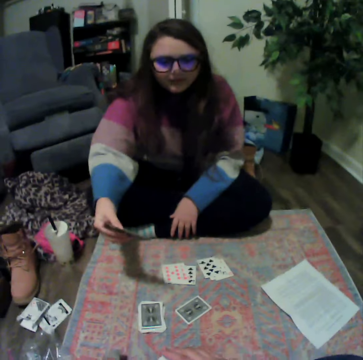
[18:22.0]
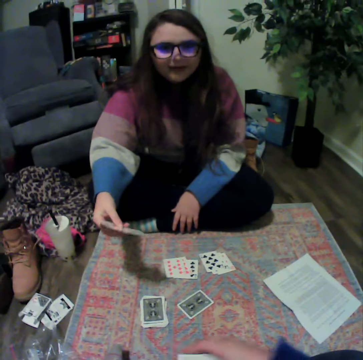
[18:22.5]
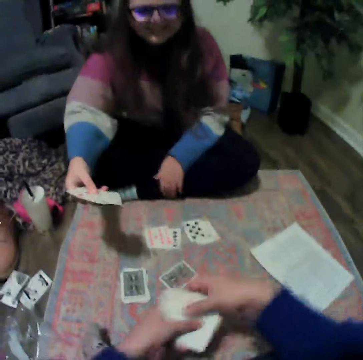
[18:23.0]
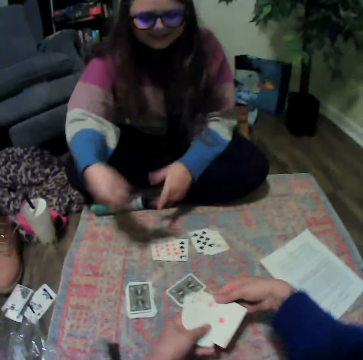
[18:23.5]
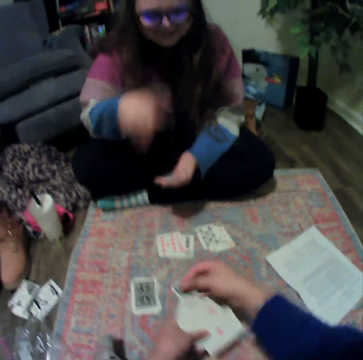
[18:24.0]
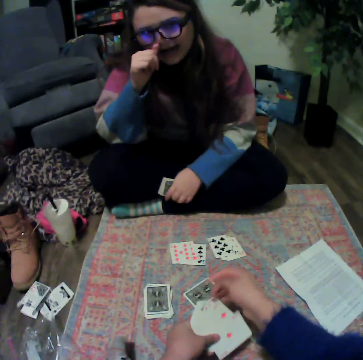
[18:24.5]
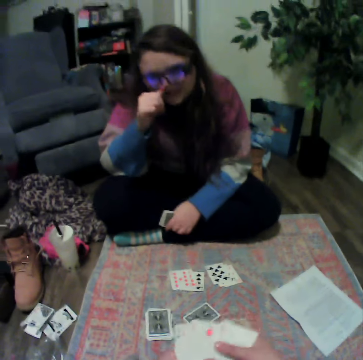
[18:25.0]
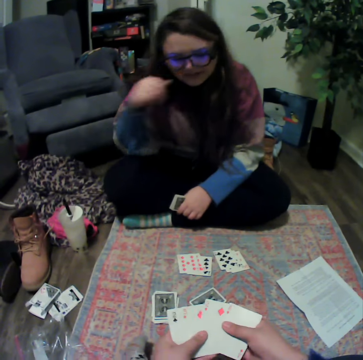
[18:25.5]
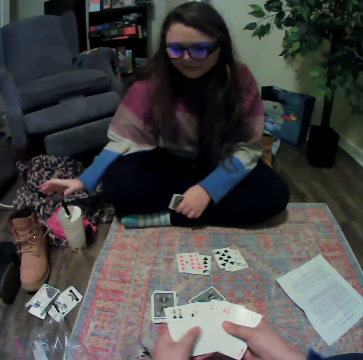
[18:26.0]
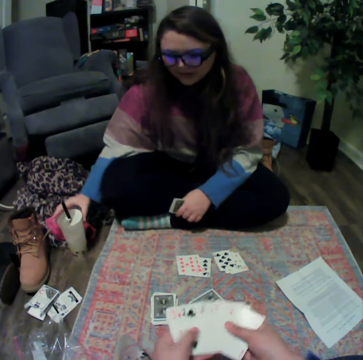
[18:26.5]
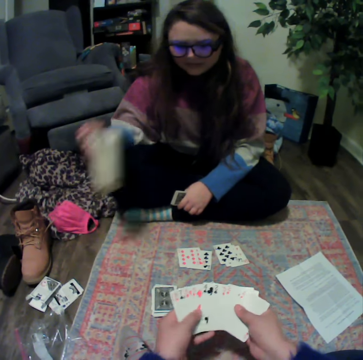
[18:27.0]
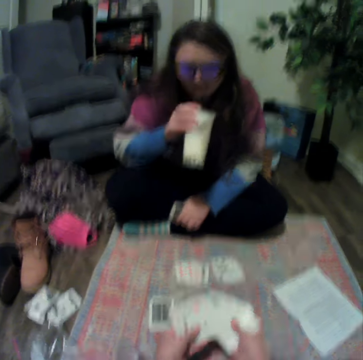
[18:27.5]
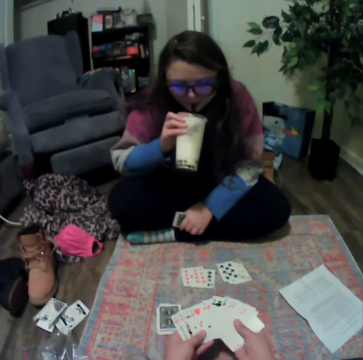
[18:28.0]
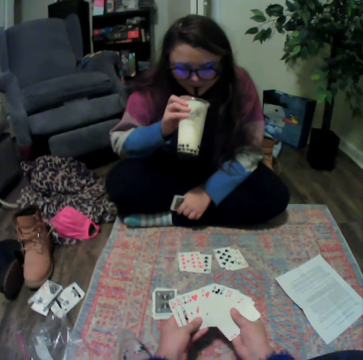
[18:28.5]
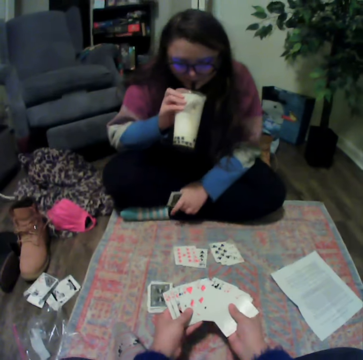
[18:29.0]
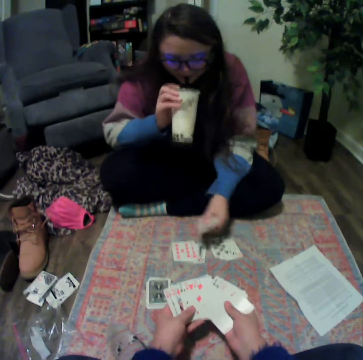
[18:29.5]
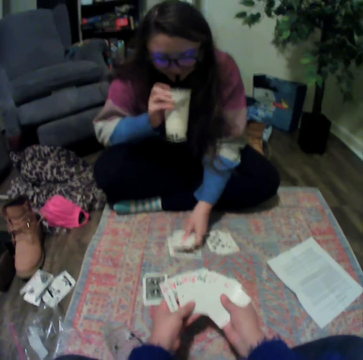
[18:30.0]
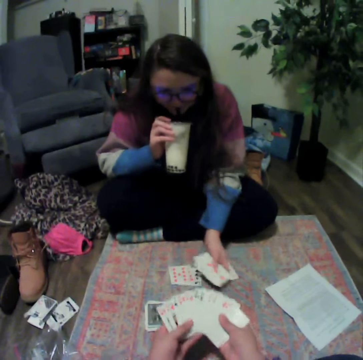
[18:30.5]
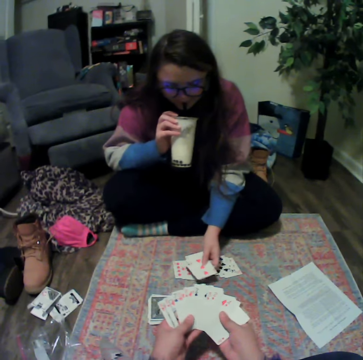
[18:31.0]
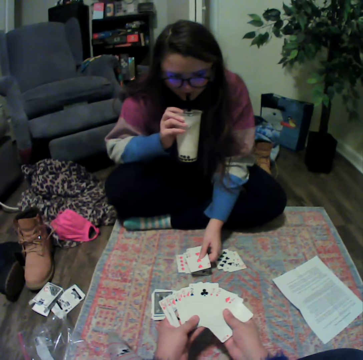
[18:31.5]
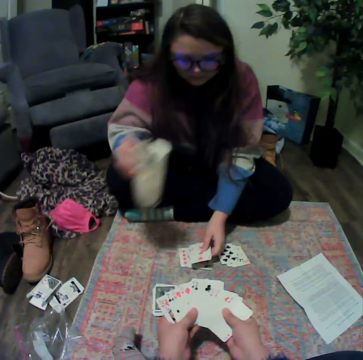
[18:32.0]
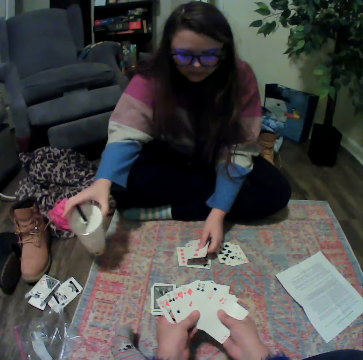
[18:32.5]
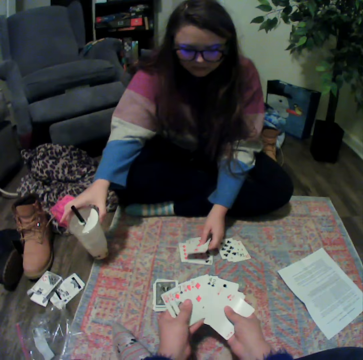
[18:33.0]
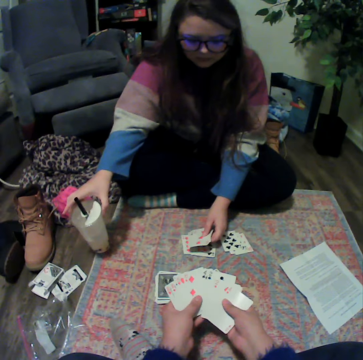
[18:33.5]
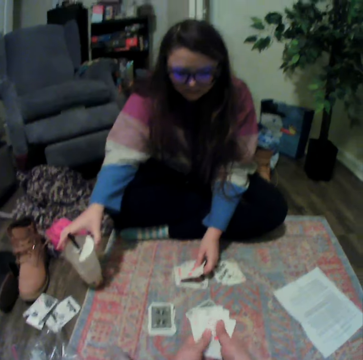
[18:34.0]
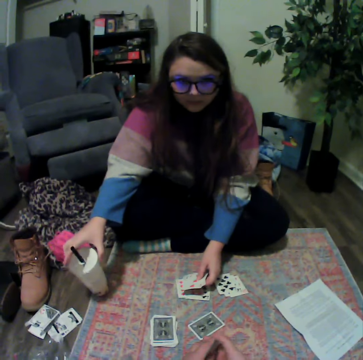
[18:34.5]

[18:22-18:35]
A lady talks with the camera wearer. The camera wearer holds the cards. They reshuffle the cards. The lady picks up the bottle. The lady drinks something. The lady holds the cards. The lady places the plastic cup on the mat.

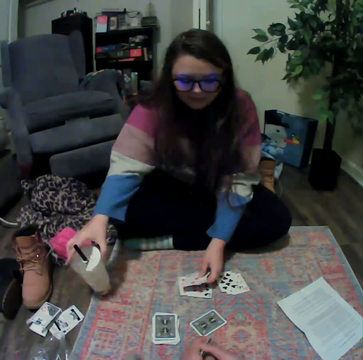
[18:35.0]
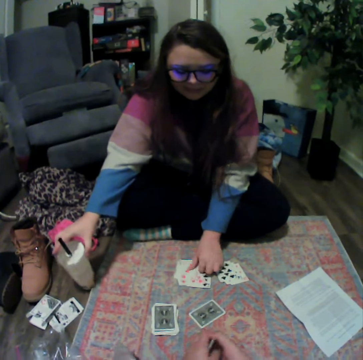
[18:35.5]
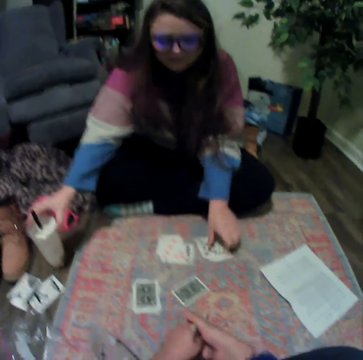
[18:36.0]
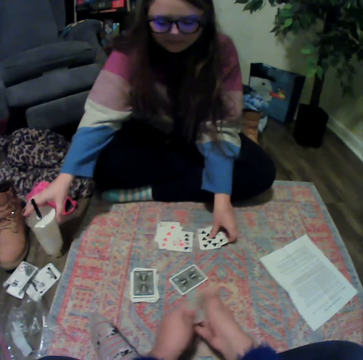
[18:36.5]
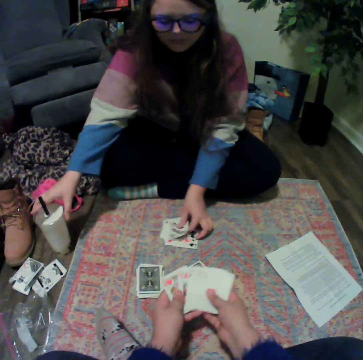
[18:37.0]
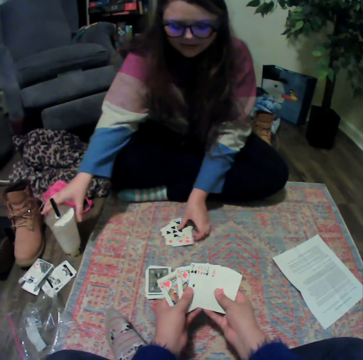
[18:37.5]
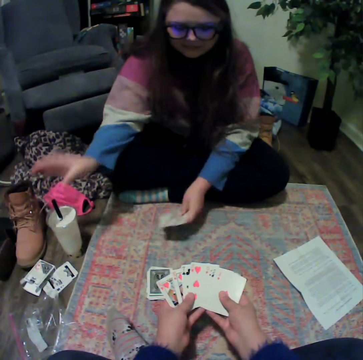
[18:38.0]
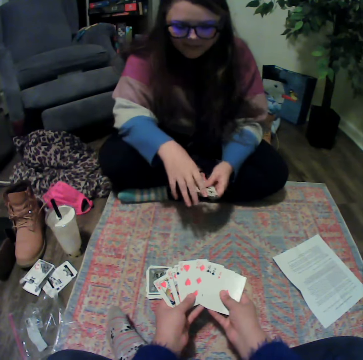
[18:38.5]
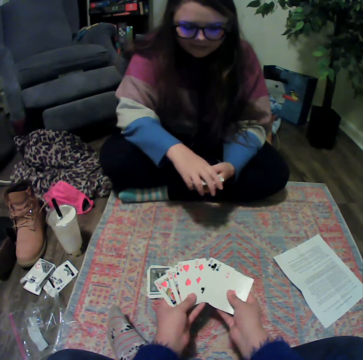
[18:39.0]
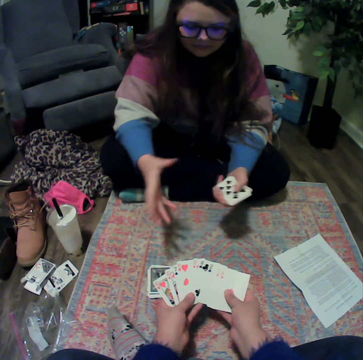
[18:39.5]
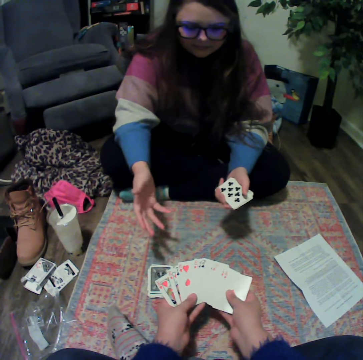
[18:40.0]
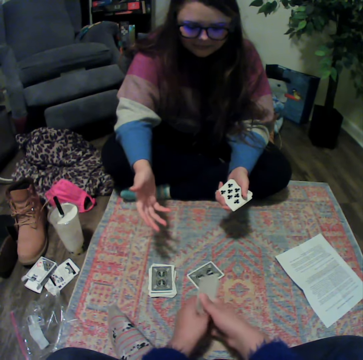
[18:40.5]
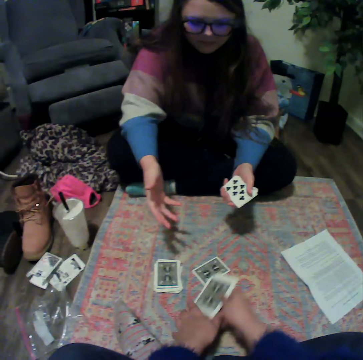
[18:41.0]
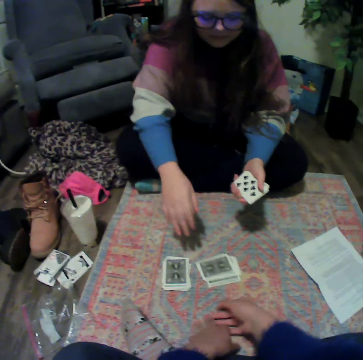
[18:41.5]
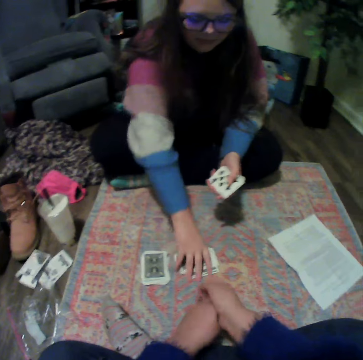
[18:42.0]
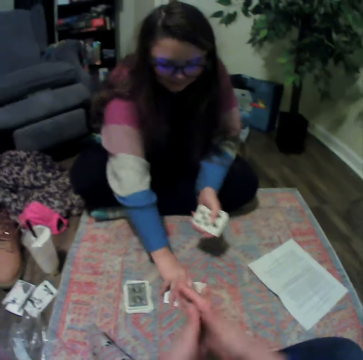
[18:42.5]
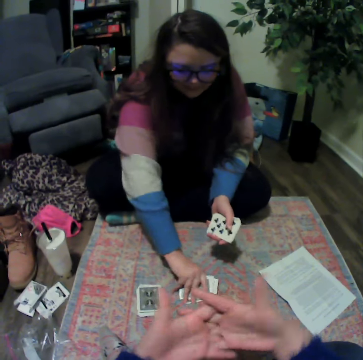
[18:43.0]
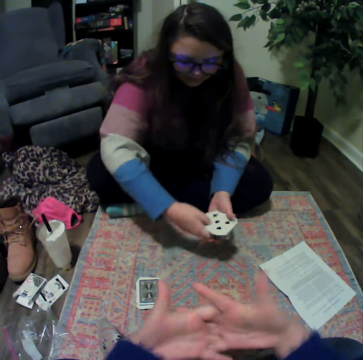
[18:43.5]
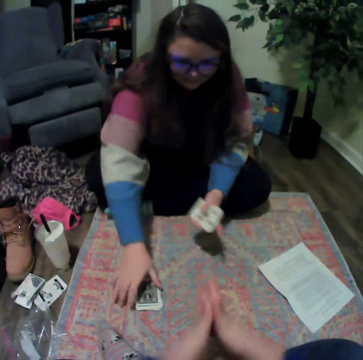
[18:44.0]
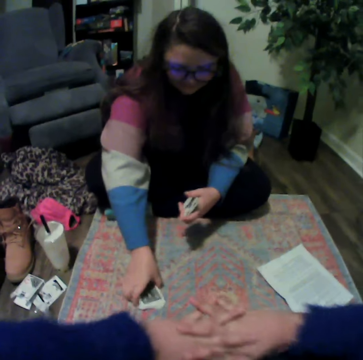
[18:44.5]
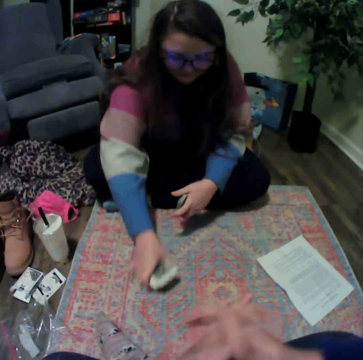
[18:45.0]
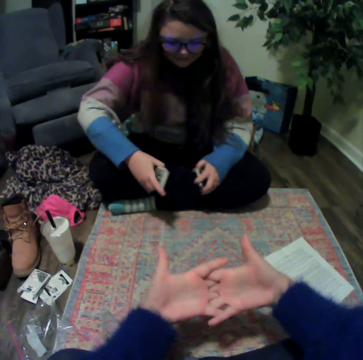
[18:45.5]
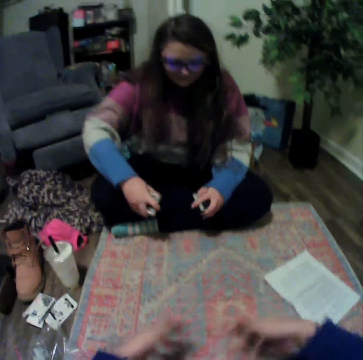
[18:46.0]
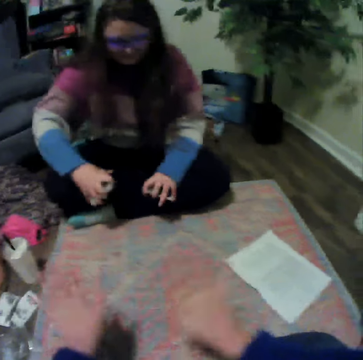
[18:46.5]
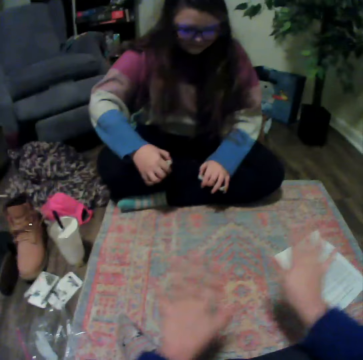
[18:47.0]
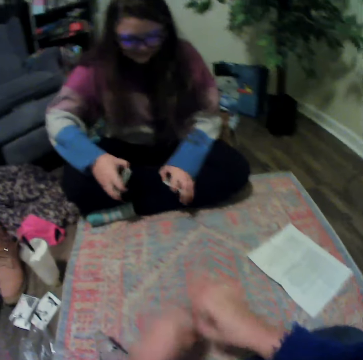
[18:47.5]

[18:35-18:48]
A lady places the cards on the mat. The camera wearer reshuffles the cards. The lady holds the cards. The lady talks with the camera wearer. The camera wearer throws down the cards. He places the cards on the table. The lady picks up the cards. The camera wearer stretches his hand. The lady picks up the cards. The camera wearer talks with the lady.

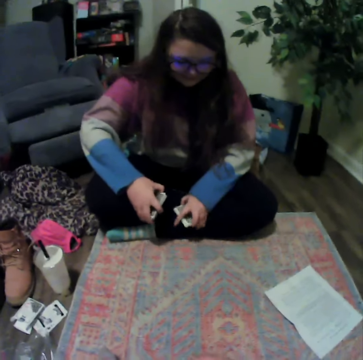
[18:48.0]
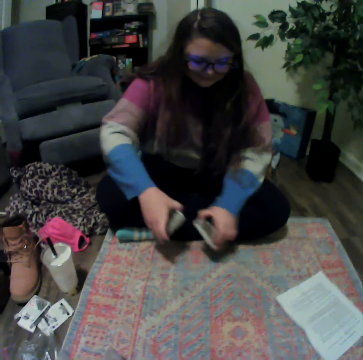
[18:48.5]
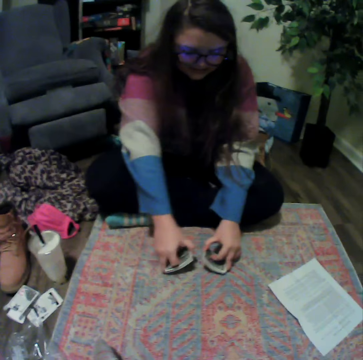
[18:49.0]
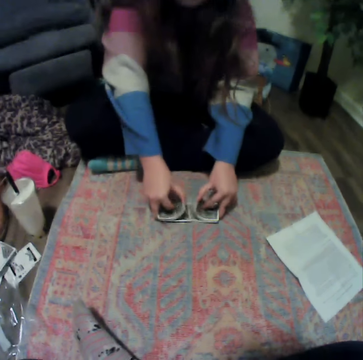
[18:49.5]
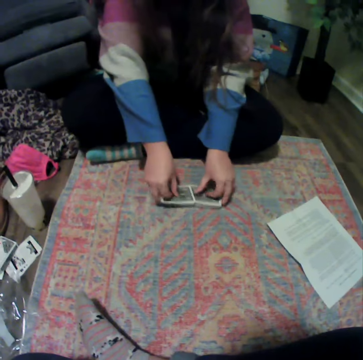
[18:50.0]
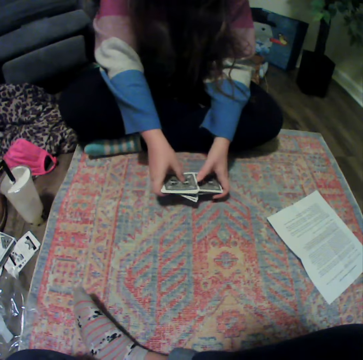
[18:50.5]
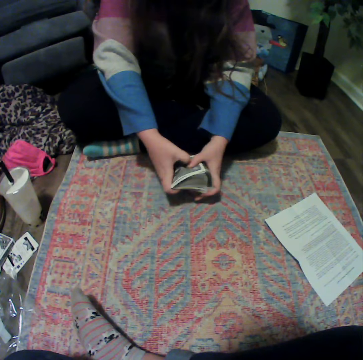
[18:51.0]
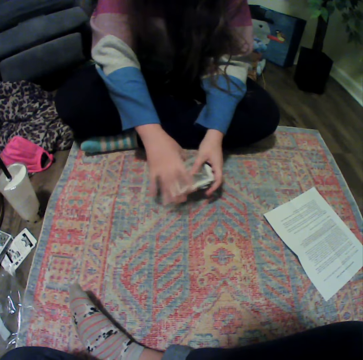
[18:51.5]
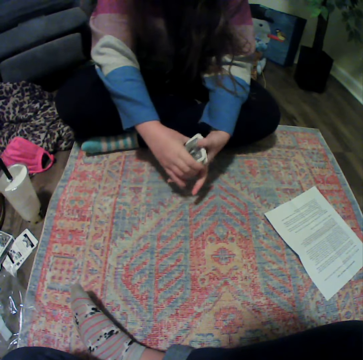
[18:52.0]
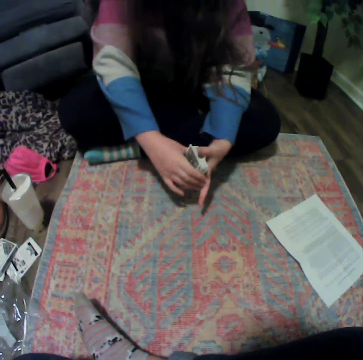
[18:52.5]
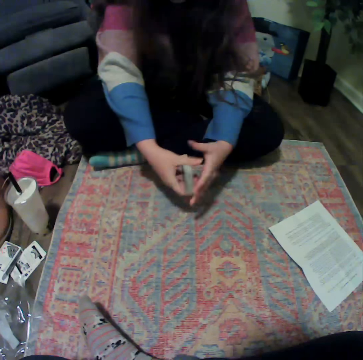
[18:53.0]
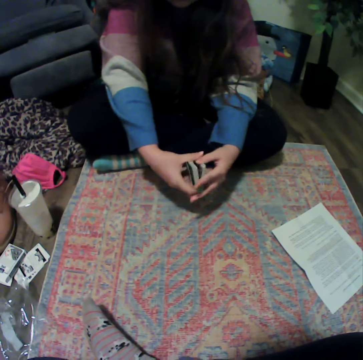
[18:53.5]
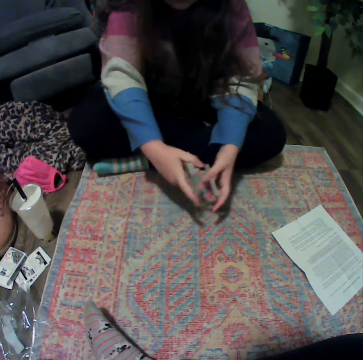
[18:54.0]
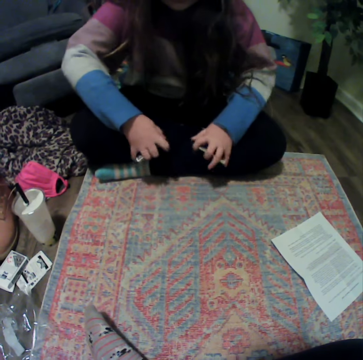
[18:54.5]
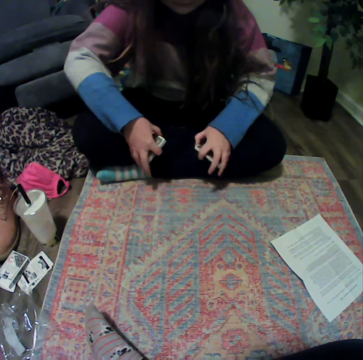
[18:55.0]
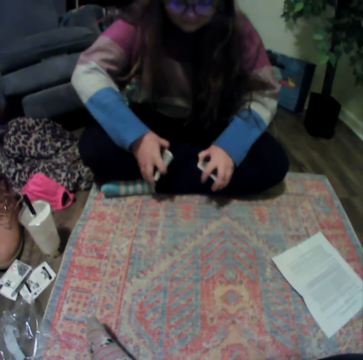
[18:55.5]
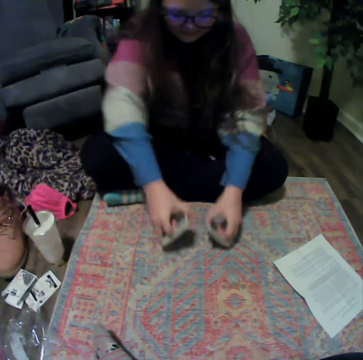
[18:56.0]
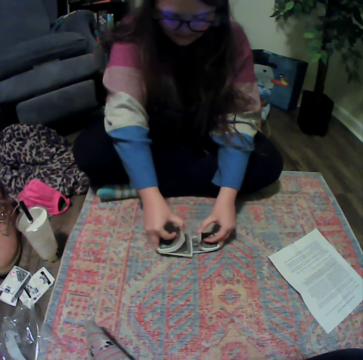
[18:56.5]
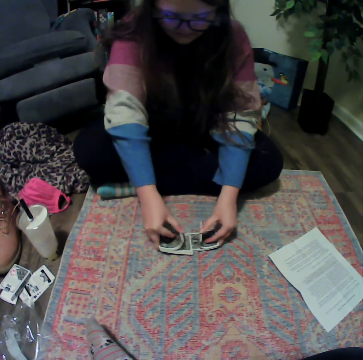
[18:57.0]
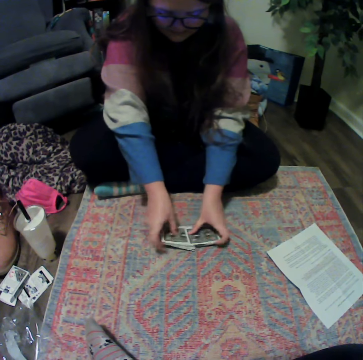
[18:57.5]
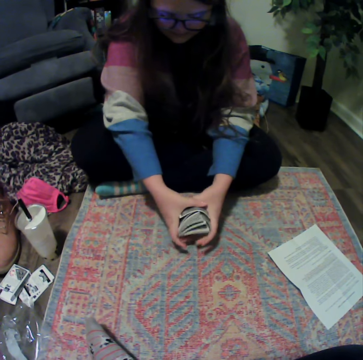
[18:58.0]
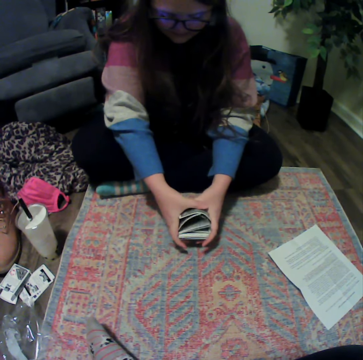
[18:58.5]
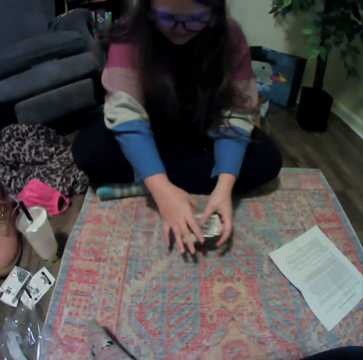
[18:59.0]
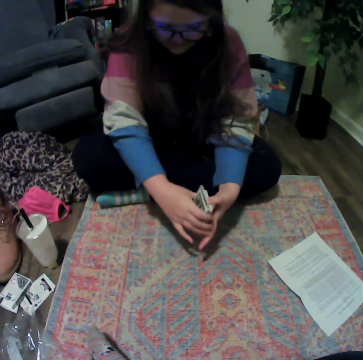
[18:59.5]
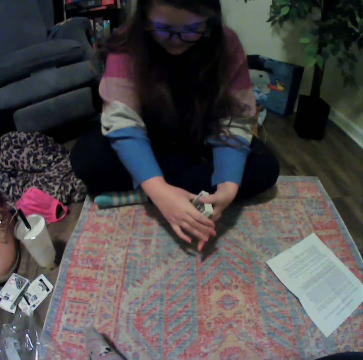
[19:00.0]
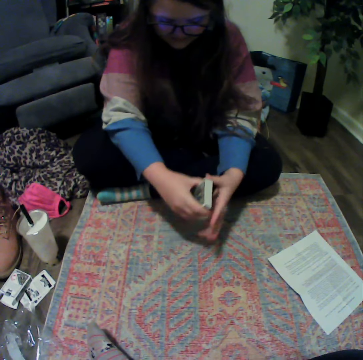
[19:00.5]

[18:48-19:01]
A lady holds the cards. The lady arranges the cards. The lady places the cards on the mat. The lady picks up the cards. The lady separates the cards. The lady places the cards on the mat. The lady picks up the cards.
